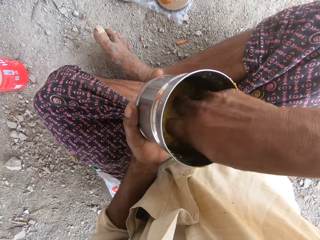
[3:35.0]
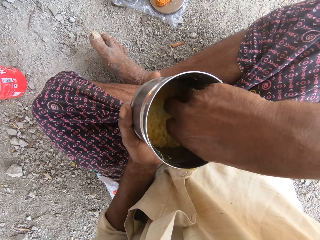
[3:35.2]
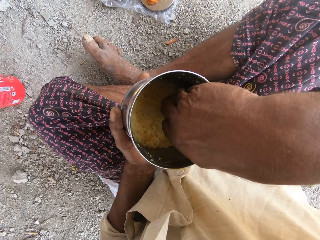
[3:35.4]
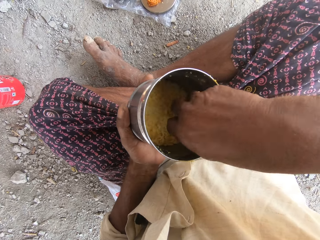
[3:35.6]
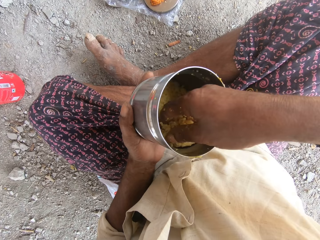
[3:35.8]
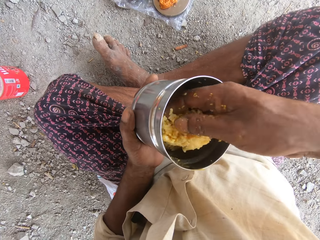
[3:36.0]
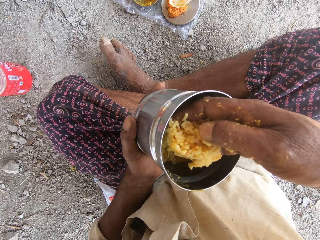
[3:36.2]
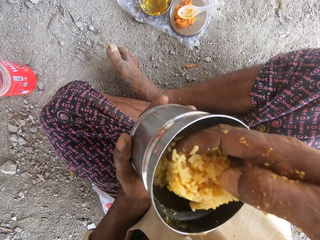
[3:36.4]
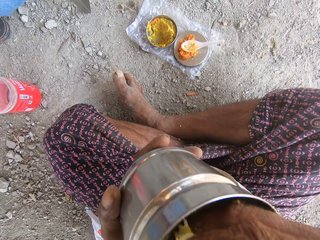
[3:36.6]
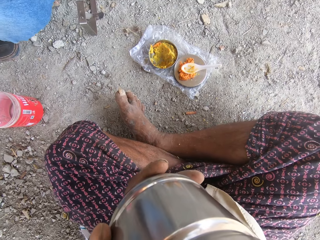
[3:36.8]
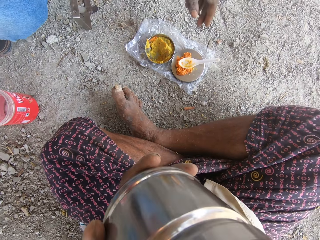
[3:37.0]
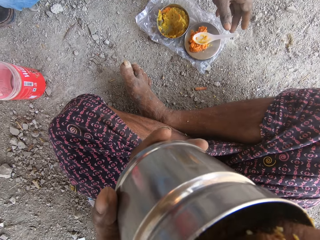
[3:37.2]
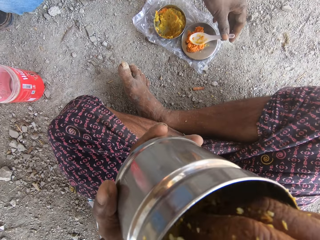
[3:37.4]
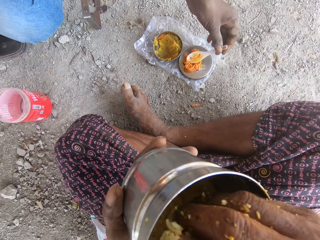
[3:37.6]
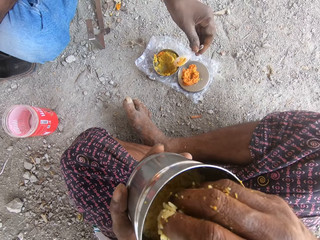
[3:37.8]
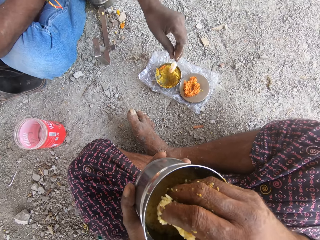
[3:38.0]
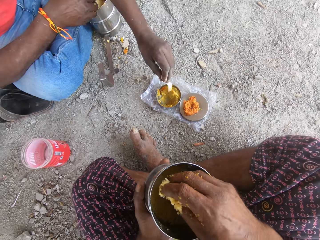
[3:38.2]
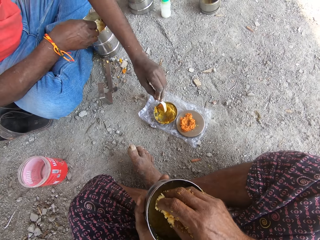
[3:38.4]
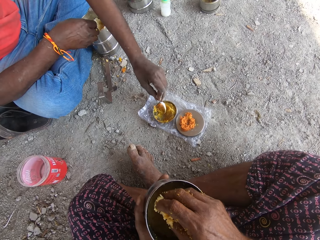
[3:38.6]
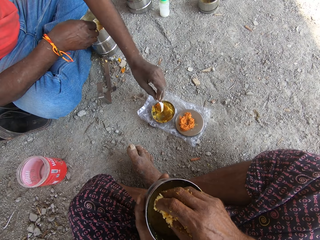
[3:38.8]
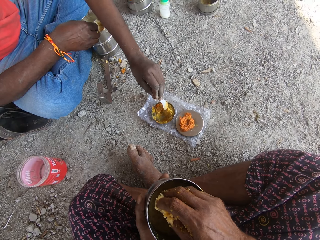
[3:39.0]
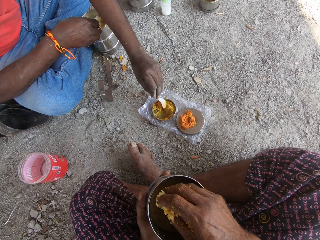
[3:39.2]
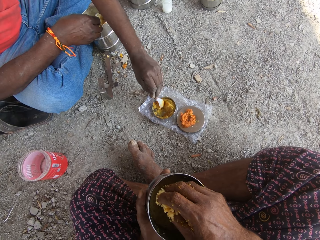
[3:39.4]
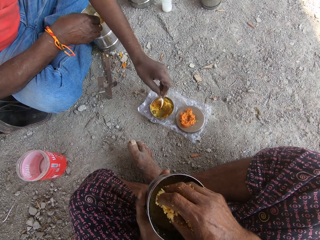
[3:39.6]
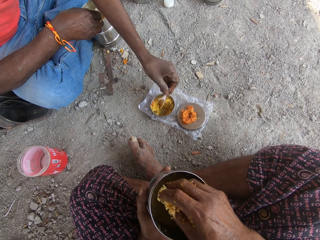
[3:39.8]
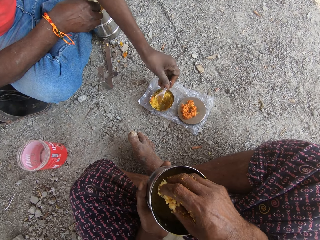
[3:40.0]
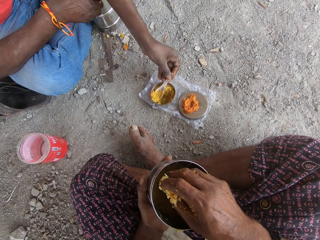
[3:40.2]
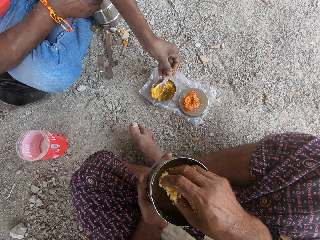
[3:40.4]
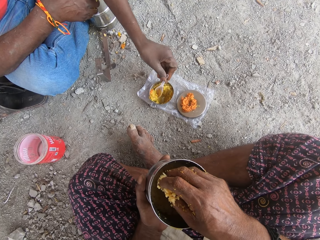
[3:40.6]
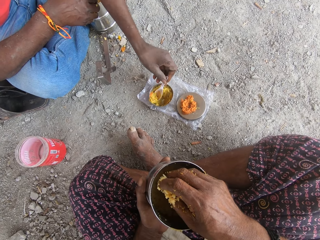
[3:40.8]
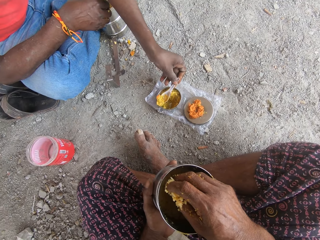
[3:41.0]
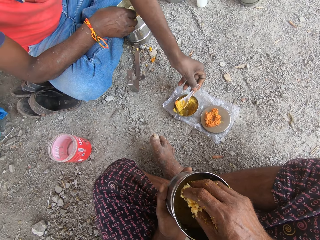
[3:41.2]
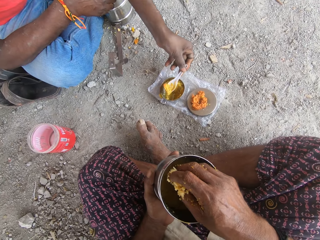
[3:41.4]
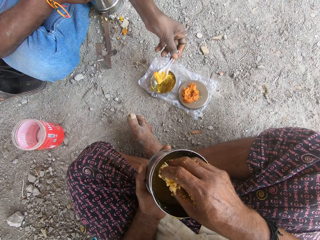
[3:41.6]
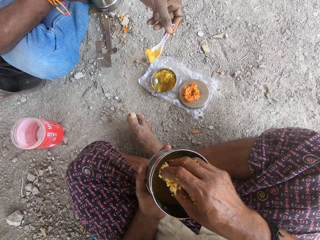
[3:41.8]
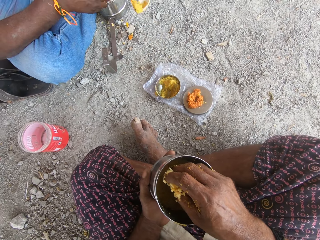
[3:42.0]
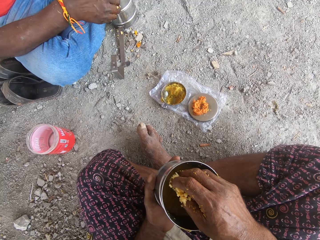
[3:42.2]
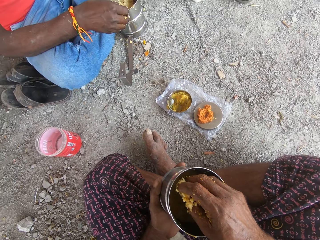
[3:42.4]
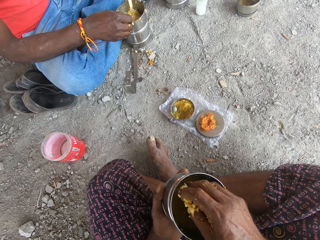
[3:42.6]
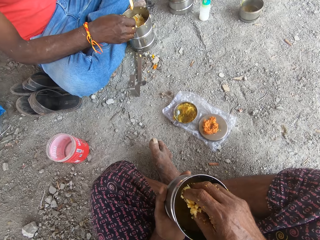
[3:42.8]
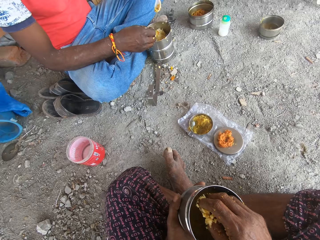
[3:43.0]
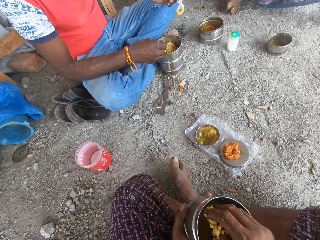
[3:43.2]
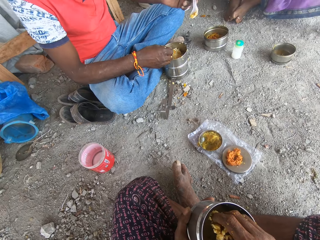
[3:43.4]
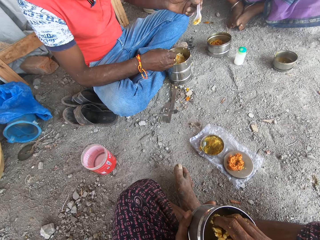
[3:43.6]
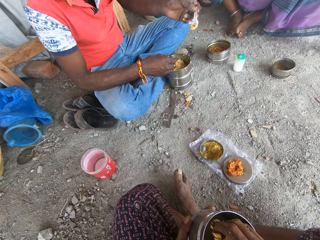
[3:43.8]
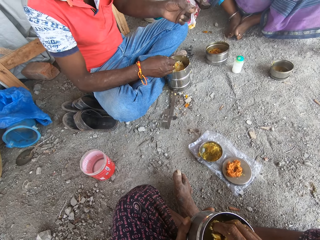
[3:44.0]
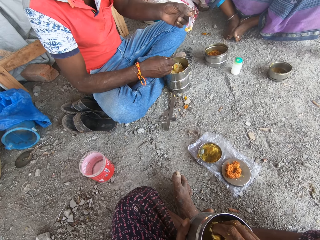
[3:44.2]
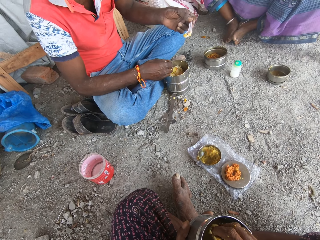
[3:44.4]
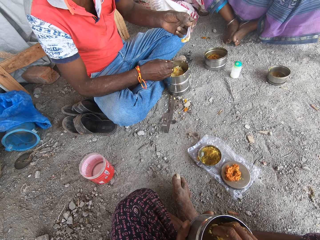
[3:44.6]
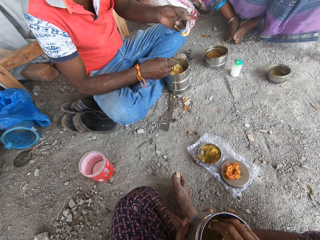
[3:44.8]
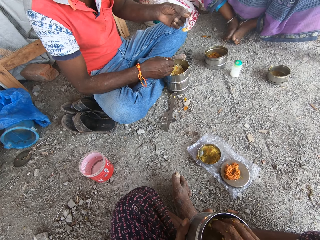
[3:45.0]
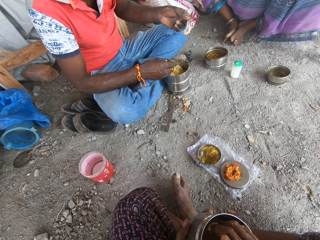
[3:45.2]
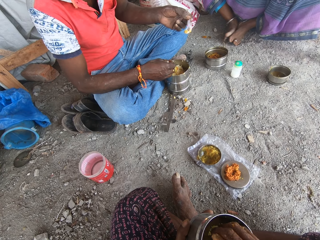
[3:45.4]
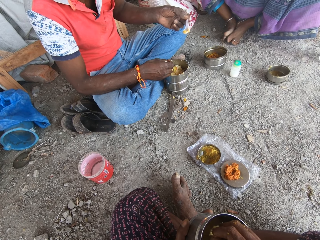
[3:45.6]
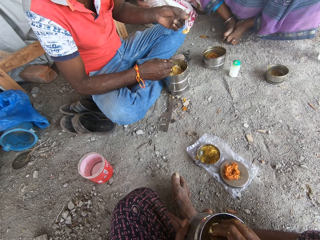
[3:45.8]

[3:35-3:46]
The camera wearer scoops rice from the bowl with his right hand. He eats the rice with his right hand. A man picks up the spoon from the plate on the ground with his left hand. The man scoops porridge from the bowl on the floor with his left hand using the spoon. The man puts the porridge in the bowl of rice with the spoon in his left hand.

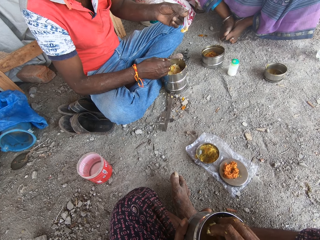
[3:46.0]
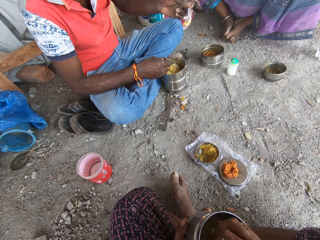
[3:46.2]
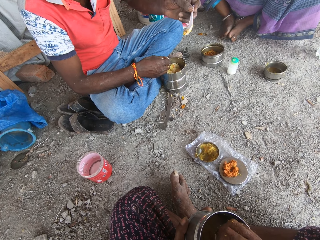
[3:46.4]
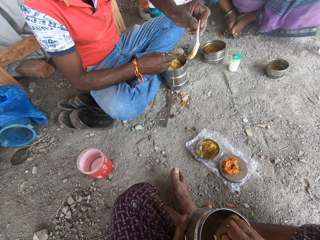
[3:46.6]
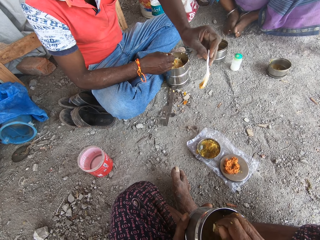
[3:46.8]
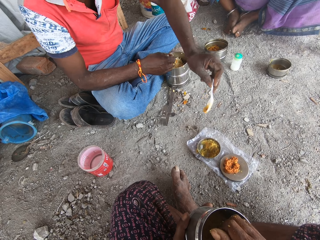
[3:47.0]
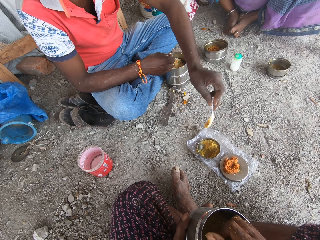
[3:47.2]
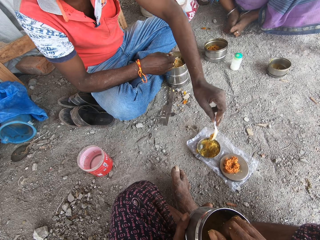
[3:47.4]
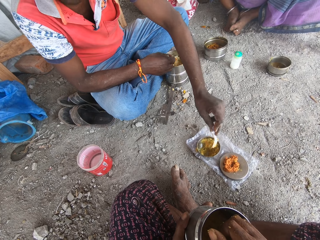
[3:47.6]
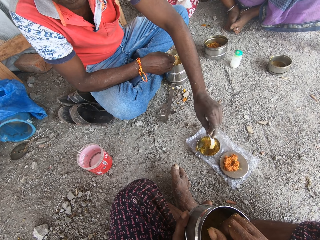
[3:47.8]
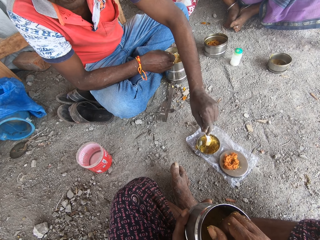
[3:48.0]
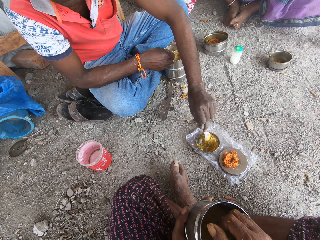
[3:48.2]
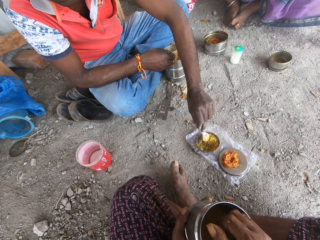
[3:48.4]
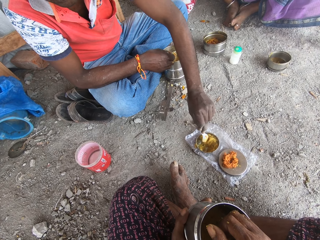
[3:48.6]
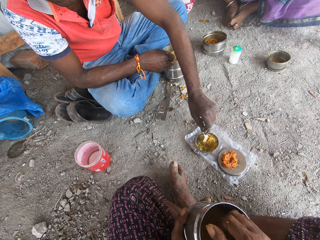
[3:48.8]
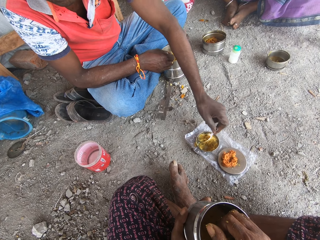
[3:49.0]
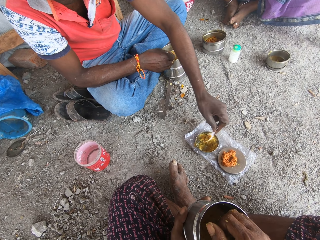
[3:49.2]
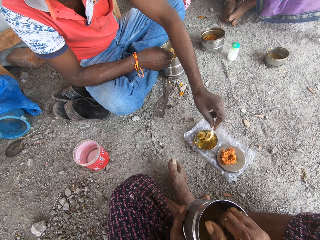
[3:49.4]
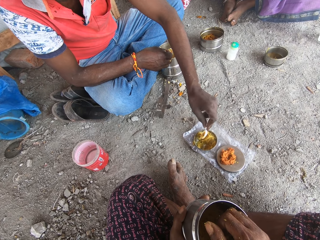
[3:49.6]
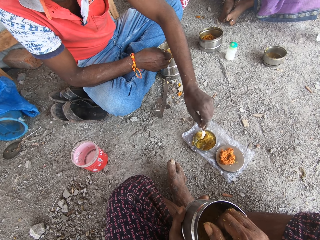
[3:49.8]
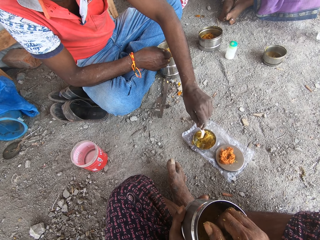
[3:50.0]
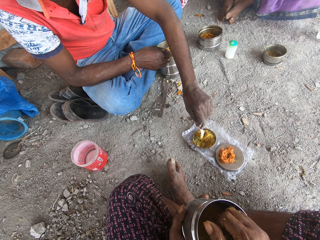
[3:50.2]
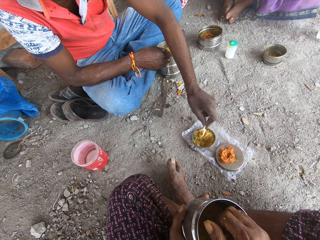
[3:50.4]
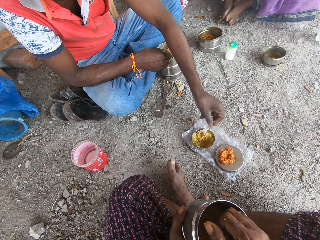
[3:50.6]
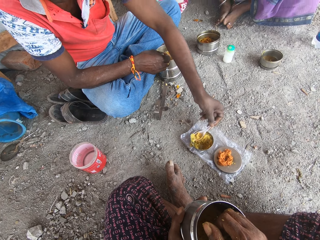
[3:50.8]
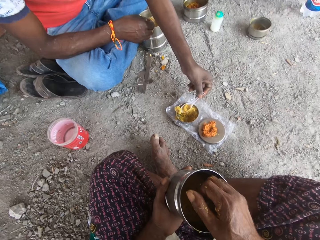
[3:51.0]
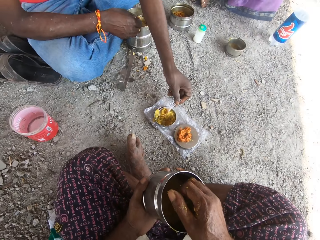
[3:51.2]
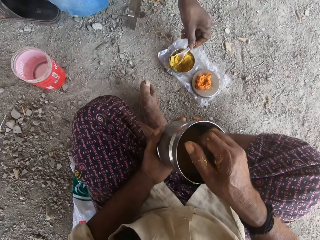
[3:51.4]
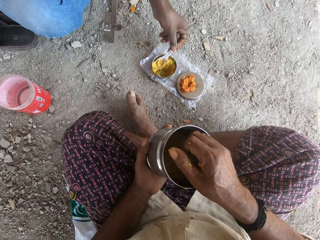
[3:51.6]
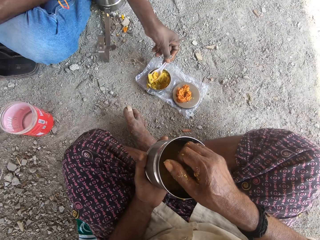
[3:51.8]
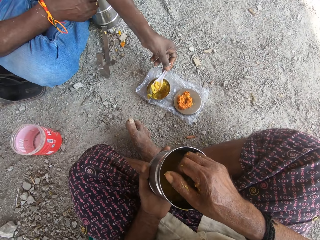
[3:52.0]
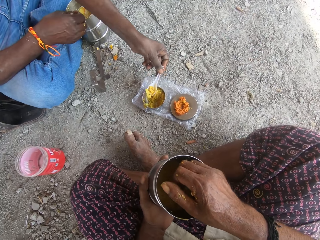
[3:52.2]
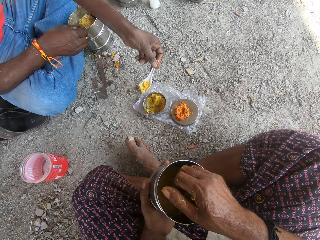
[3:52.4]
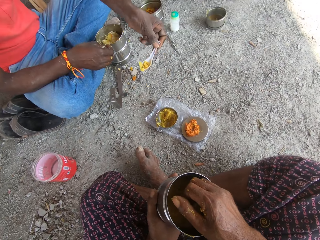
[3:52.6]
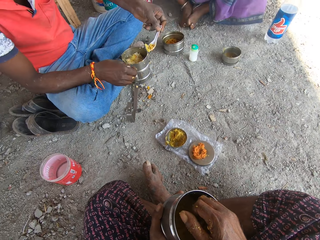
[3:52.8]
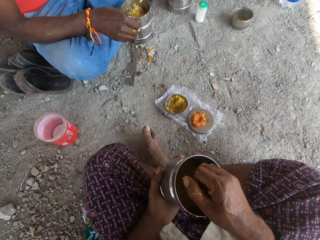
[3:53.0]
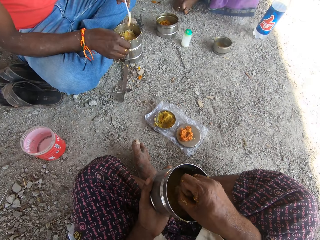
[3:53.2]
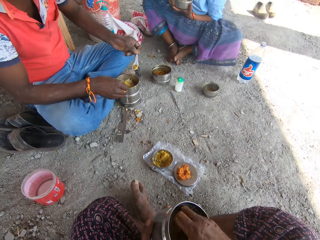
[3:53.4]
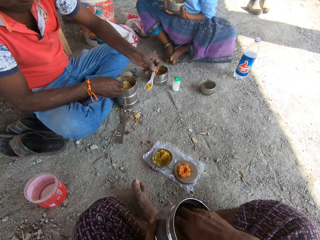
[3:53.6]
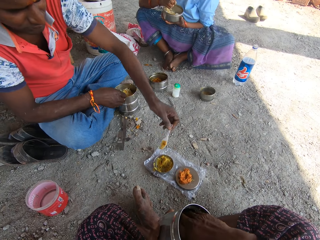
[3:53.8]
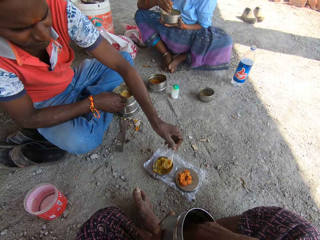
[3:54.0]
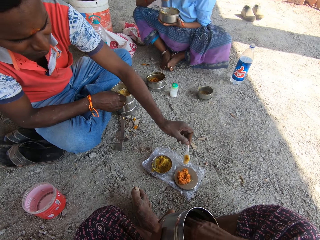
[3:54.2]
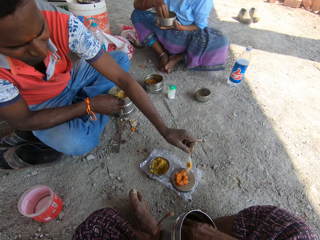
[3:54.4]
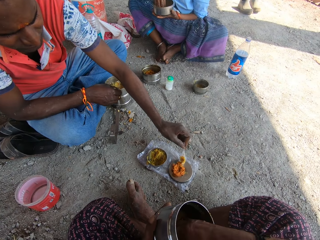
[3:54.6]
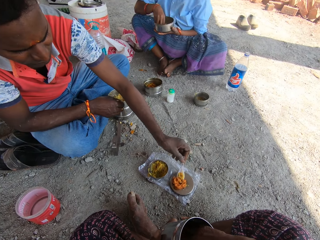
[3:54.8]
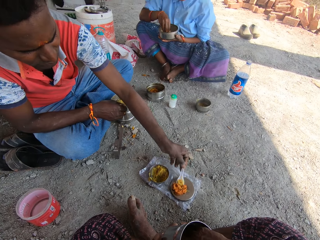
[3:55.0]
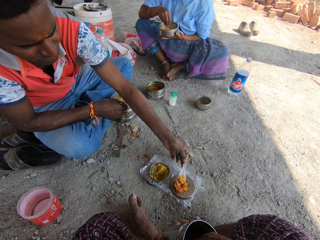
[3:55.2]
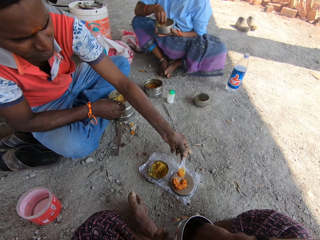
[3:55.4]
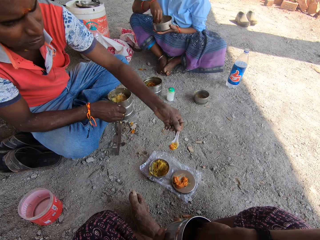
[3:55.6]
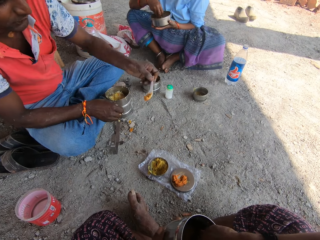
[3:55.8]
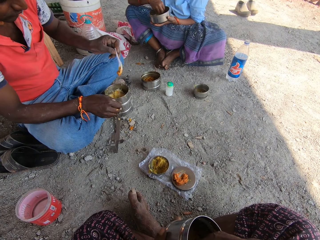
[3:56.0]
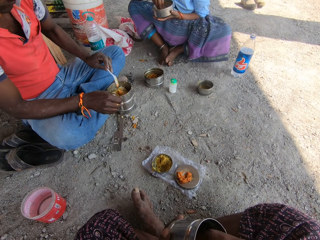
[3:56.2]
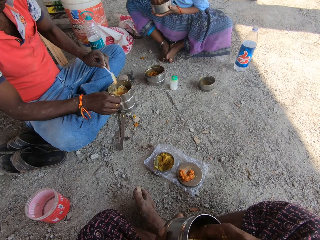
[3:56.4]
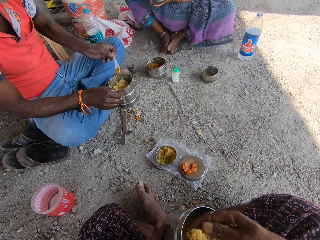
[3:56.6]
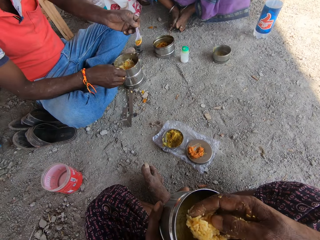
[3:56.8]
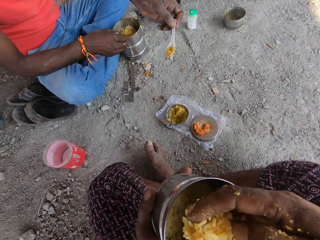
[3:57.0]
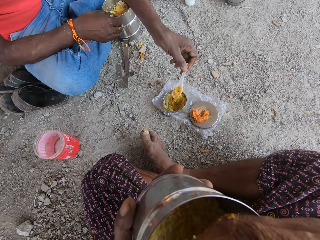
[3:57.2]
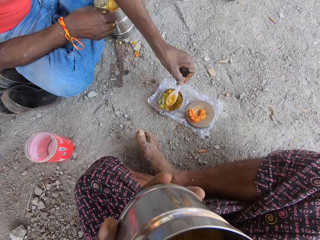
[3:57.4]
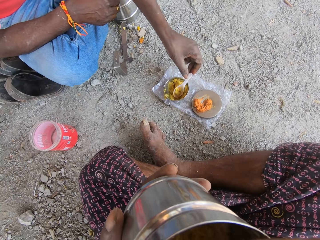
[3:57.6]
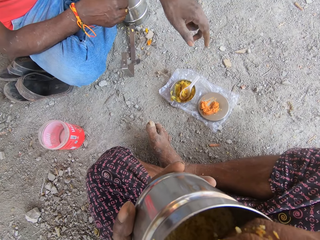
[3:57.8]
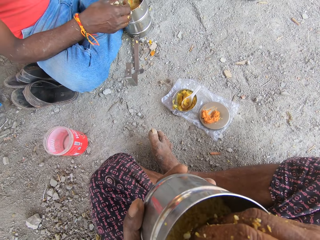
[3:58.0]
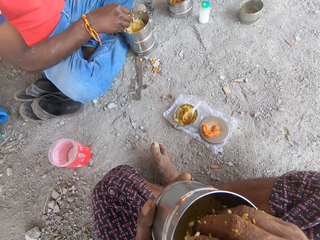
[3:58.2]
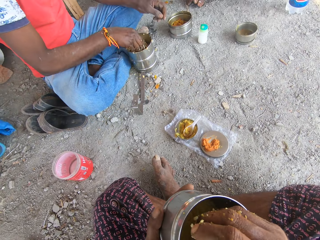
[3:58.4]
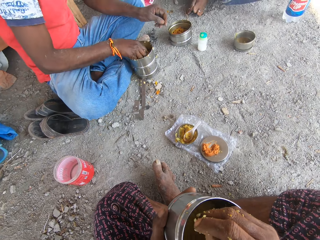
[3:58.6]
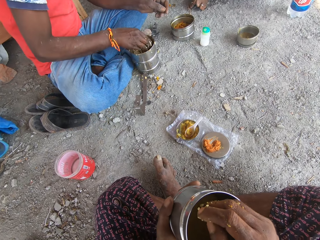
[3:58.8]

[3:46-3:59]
A man scoops porridge from the bowl on the ground with his left hand. The man picks something using a spoon. The man puts the porridge in the bowl of rice with the spoon in his left hand. The man scoops lentil dip from the plate on the floor with the spoon in his left hand. The man puts the lentil dip in the bowl of rice with the spoon in his left hand. The man drops the spoon in the bowl of porridge on the ground with his left hand.
